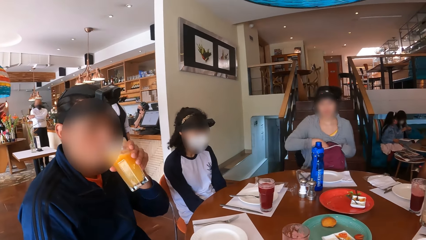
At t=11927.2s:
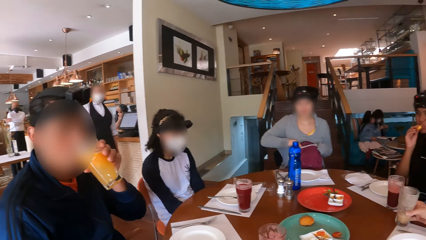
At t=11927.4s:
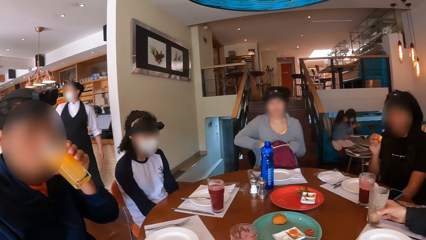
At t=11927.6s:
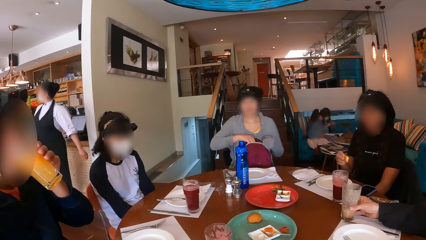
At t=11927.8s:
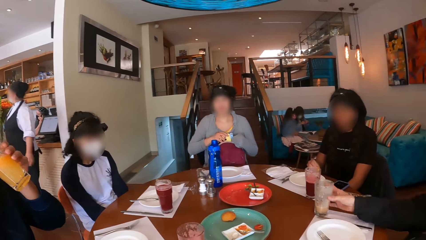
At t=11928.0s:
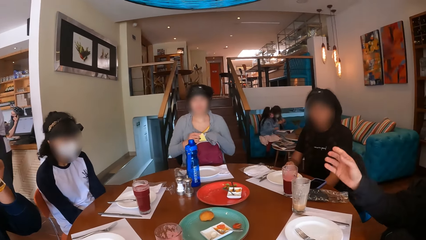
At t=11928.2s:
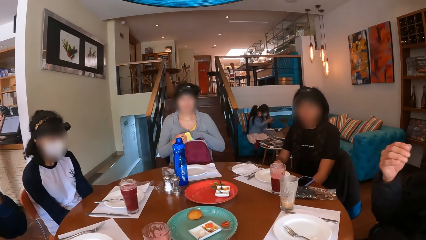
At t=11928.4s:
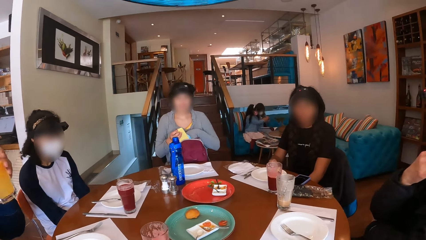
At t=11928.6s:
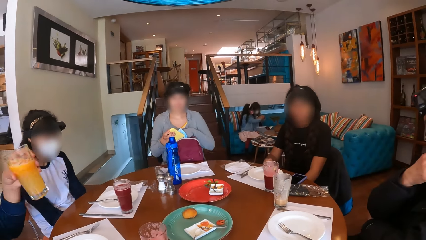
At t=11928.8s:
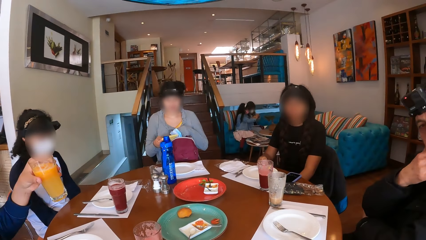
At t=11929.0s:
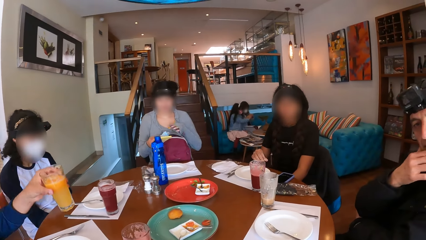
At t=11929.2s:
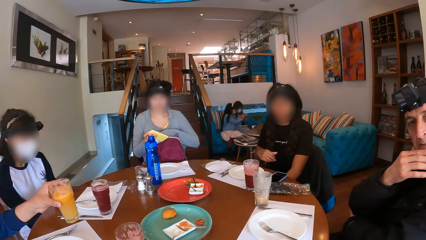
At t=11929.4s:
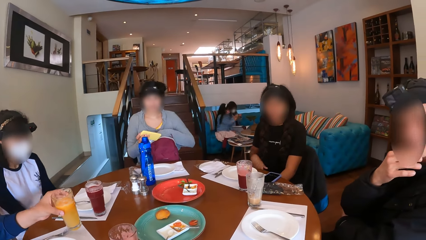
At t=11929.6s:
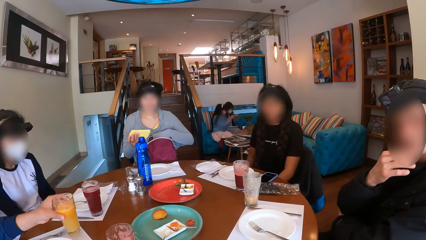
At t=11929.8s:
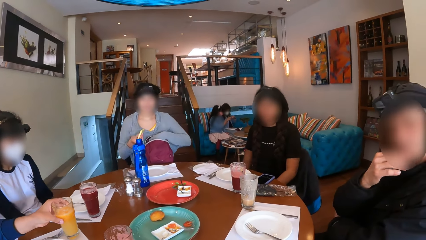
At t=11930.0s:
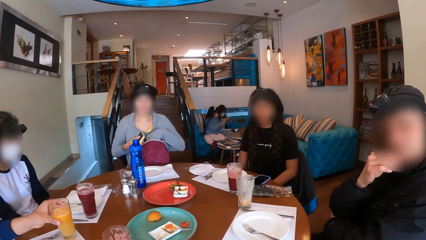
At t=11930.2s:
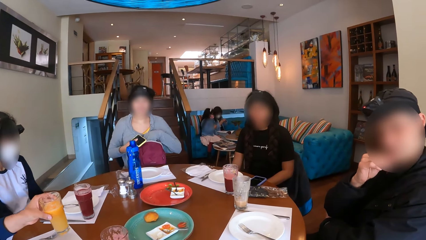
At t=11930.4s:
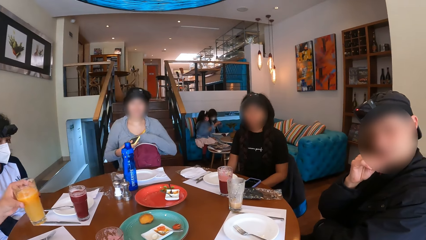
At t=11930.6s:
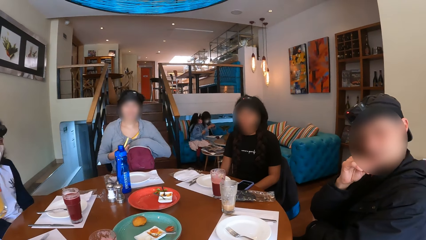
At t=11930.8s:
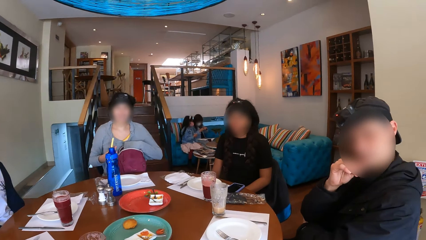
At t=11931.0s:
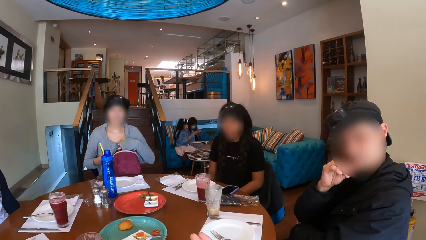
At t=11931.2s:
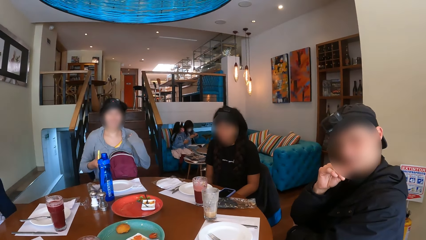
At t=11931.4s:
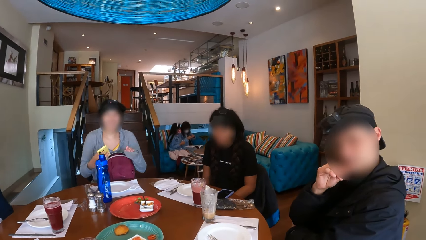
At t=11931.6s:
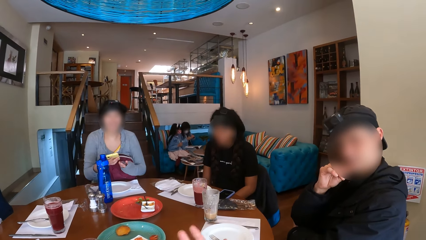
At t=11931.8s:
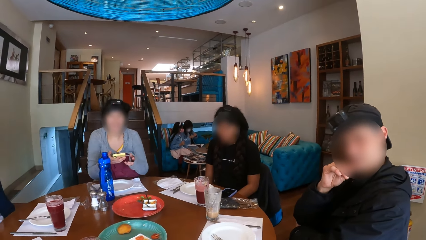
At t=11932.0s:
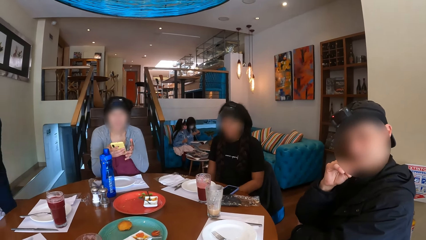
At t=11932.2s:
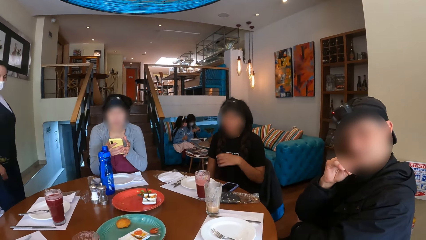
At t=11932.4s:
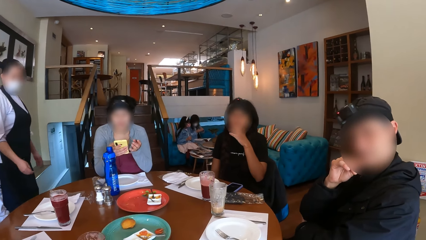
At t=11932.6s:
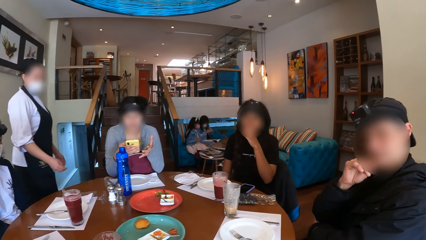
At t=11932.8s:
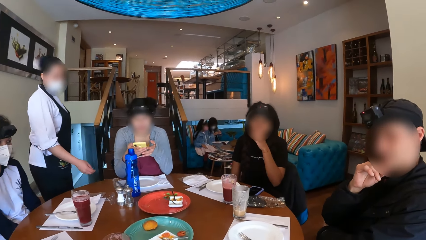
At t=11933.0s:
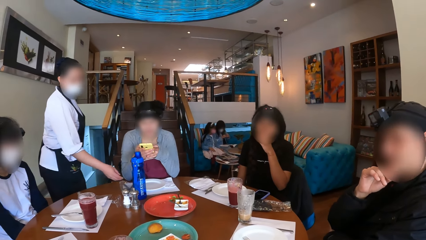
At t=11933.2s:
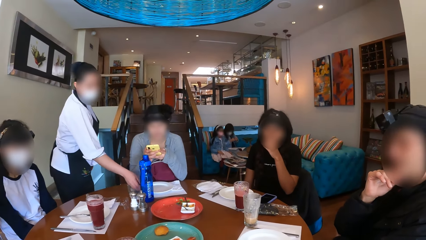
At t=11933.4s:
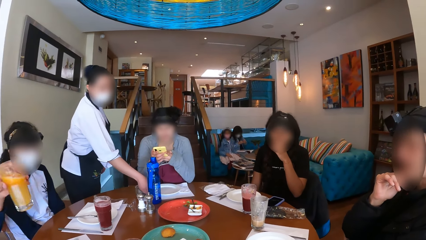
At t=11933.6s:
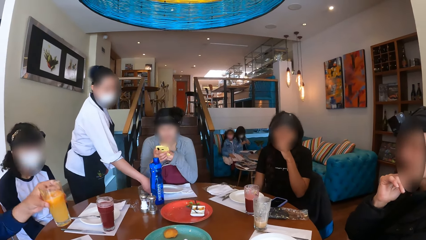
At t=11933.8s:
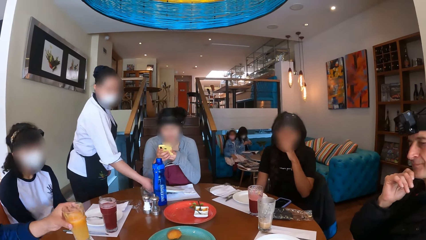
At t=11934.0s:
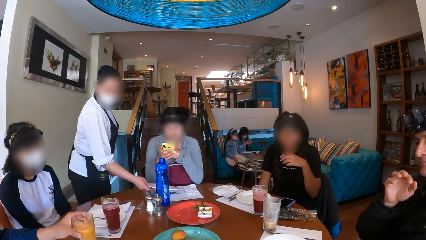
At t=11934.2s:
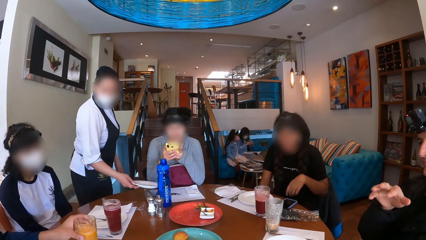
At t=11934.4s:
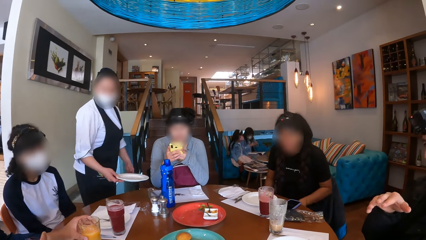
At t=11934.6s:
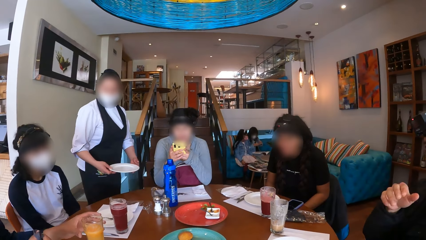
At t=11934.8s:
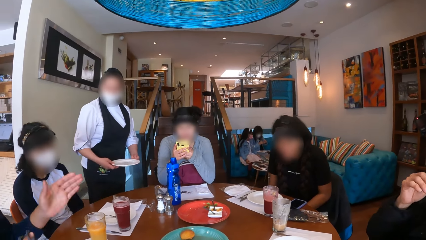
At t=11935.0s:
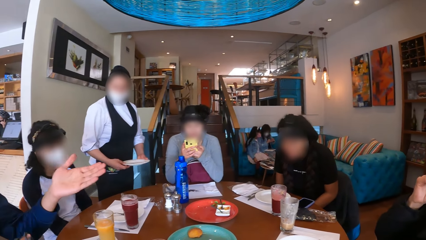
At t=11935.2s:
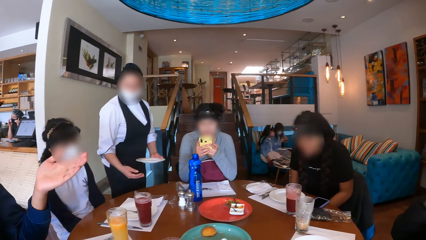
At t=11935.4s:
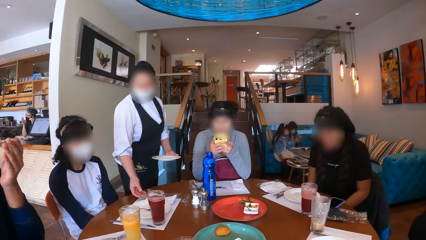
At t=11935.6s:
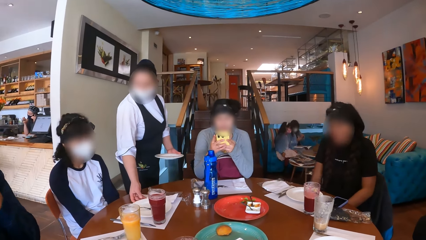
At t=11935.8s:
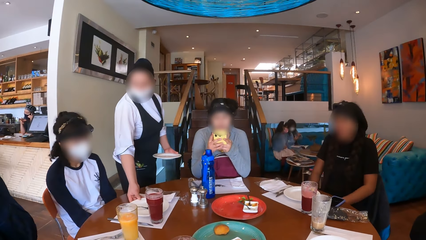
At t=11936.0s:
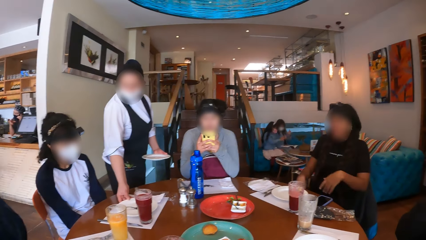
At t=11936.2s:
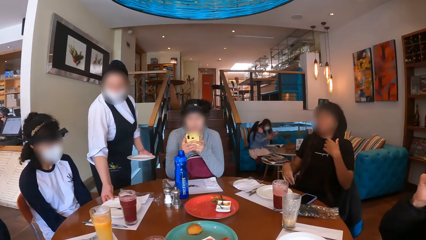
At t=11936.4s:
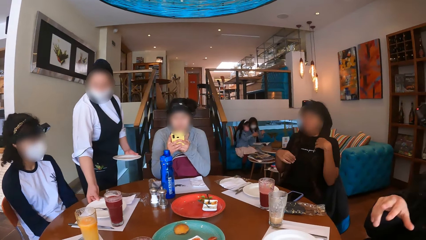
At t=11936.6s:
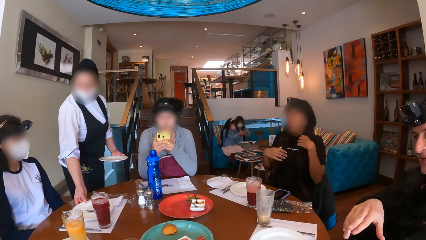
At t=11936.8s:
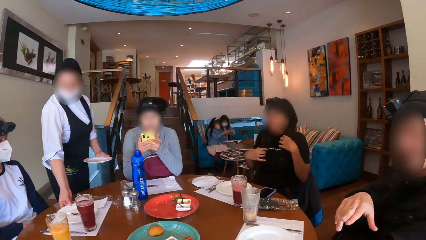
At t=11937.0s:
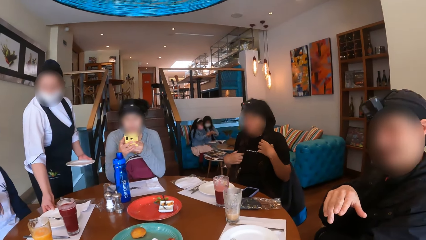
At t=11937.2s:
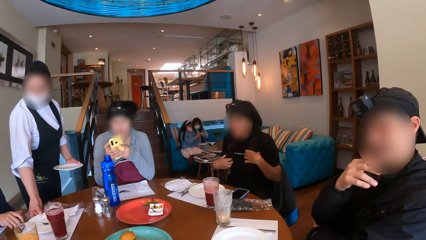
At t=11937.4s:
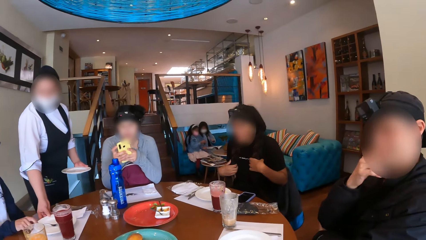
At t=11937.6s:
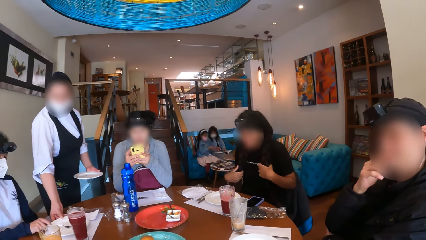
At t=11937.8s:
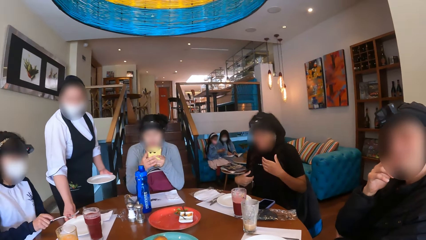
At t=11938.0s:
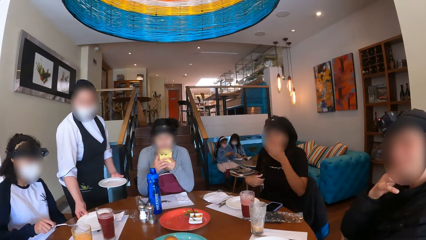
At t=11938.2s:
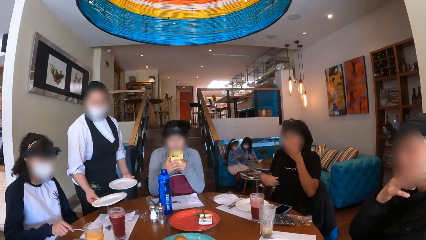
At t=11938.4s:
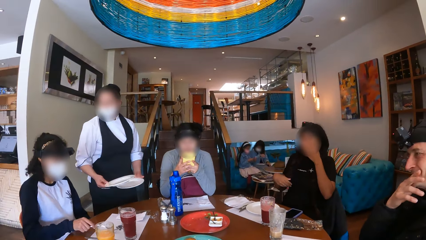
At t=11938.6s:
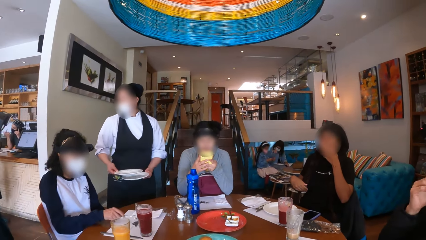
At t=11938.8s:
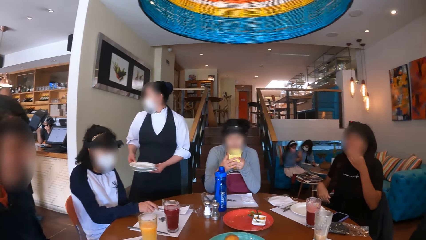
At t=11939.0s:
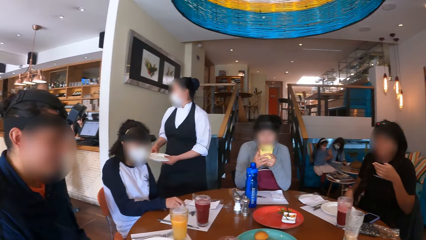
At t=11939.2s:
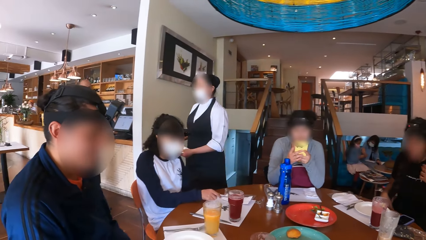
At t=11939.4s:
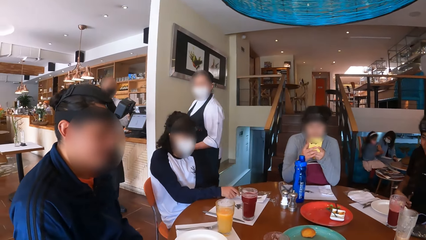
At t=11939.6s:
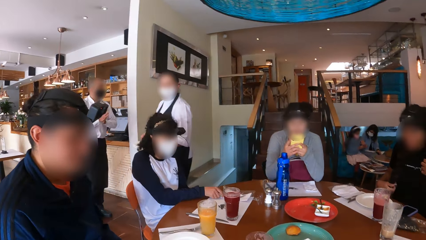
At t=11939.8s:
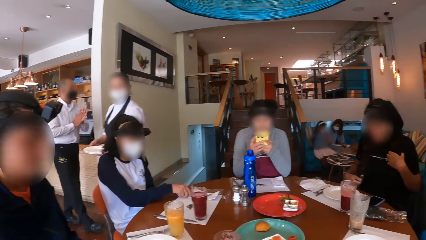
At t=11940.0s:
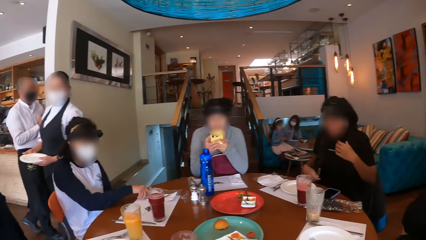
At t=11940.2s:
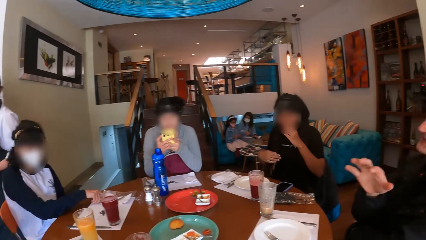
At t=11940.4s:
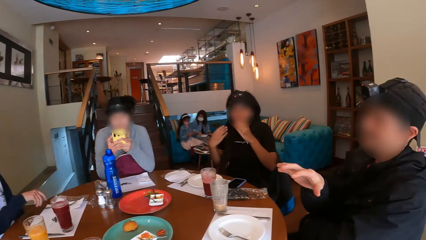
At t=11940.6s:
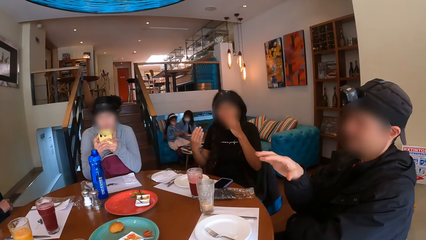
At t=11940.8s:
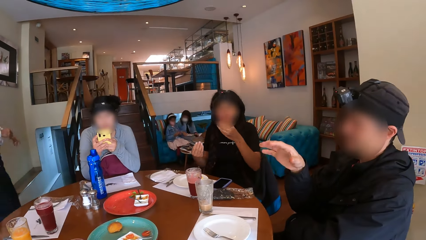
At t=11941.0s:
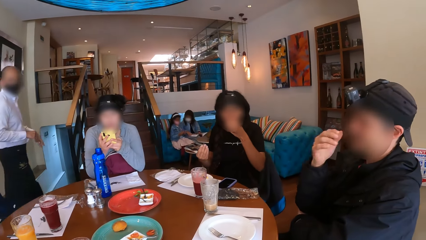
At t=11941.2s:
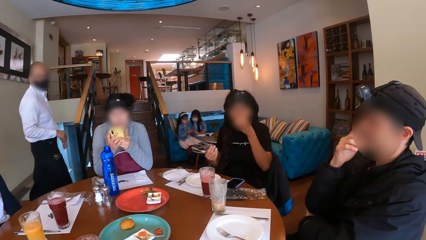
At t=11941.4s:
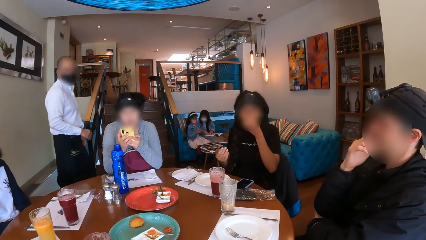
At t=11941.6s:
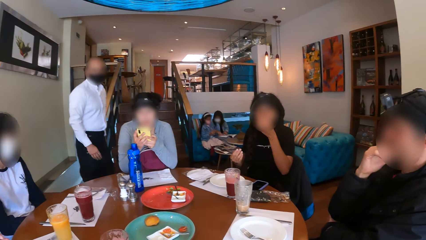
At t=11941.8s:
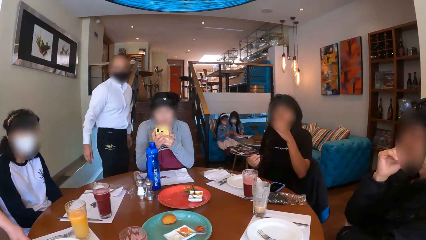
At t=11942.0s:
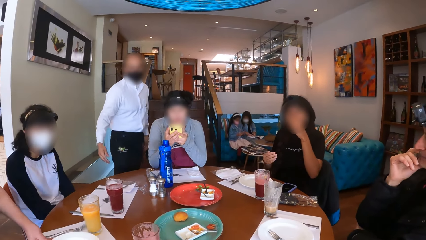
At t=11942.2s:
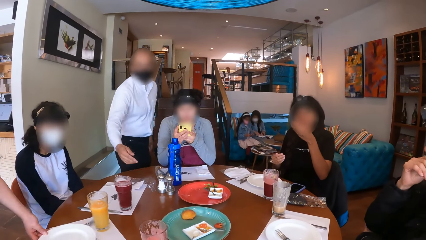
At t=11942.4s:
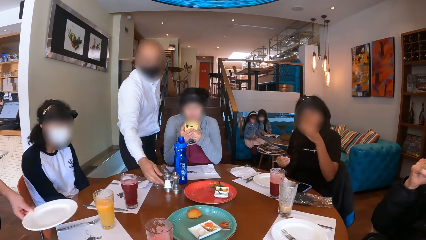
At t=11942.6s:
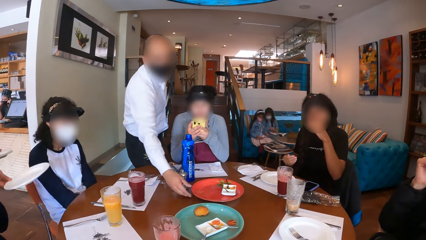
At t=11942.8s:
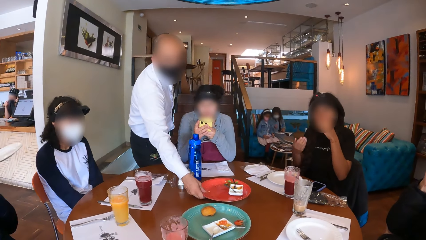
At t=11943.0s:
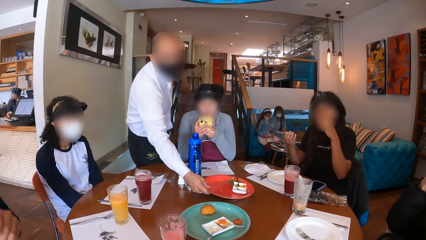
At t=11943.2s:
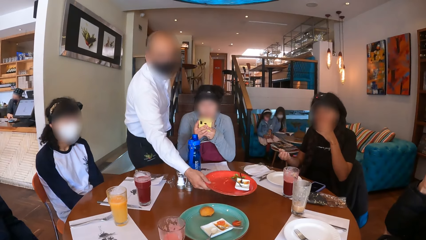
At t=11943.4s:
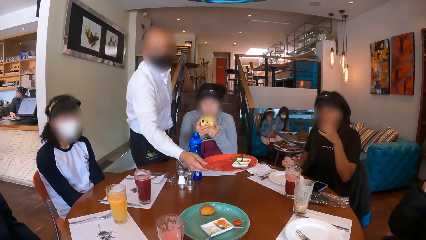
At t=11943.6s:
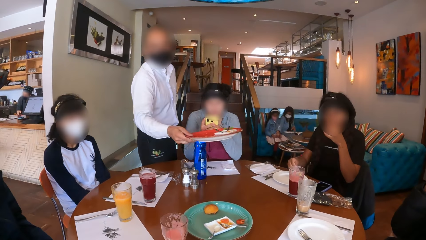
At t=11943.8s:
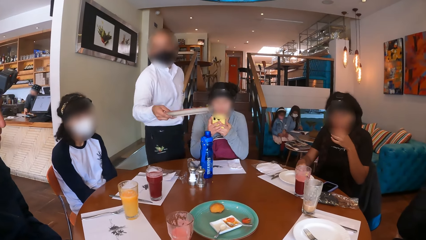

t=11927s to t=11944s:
A woman picks a phone from the bag on her lap with her right hand and puts a paper on the phone in her right hand in her bag on her lap with her left hand. A man holds the glass of juice with his left hand. The first woman presses the phone with her hands. A waitress picks a plate from a table mat on the table with her right hand. The man drops the glass of juice on the table with his left hand. The waitress passes the plate from her left hand to her right hand and shifts a plate on a table mat on the table with her right hand. Another man places his right hand on his face. Another woman picks a fork from the plate on the table mat on the table with her right hand. The waitress picks the plate from the table mat with her right hand. A third woman places her left hand on her face. The waitress places the plate in her right hand on the plate in her left hand. The third woman removes her left hand from her face and places her left hand on her face. The other man places his right hand on his face. The waitress picks a plate from a table mat on the table with her right hand. A waiter picks a plate from the table with his right hand.
